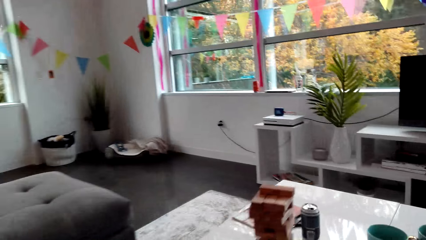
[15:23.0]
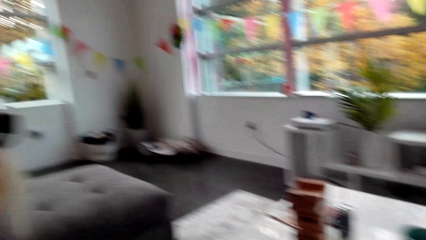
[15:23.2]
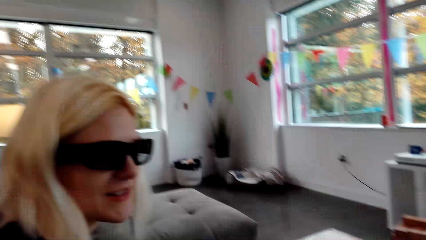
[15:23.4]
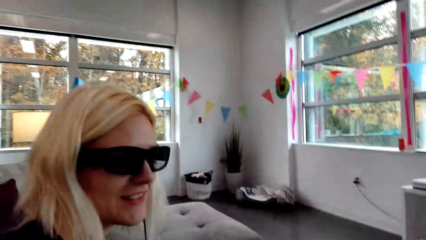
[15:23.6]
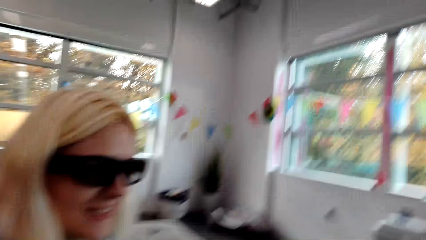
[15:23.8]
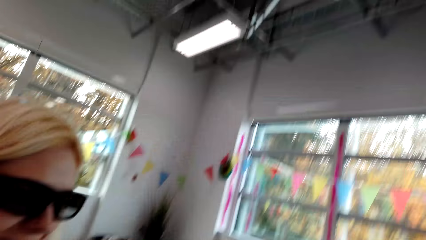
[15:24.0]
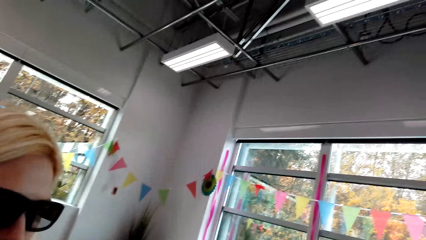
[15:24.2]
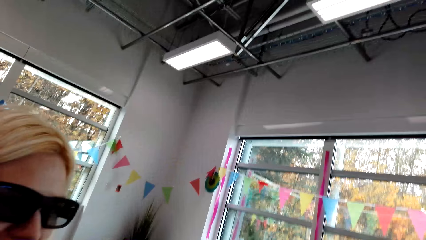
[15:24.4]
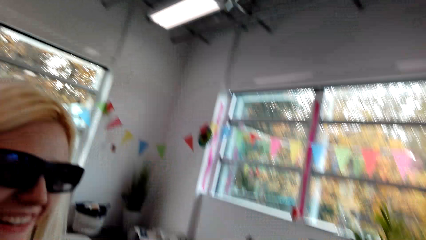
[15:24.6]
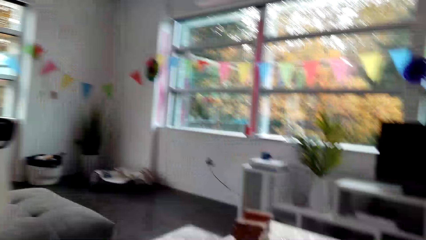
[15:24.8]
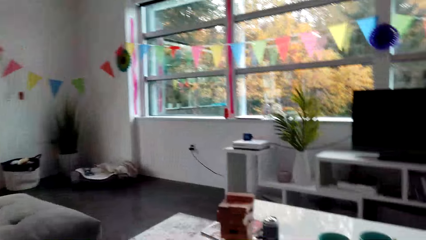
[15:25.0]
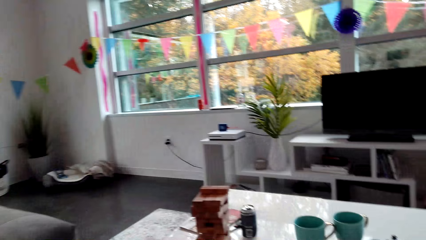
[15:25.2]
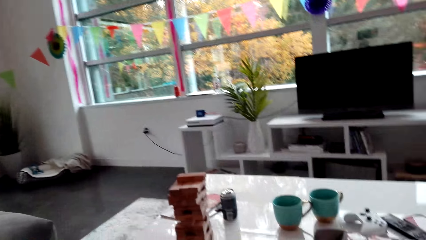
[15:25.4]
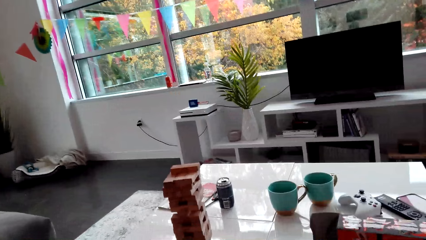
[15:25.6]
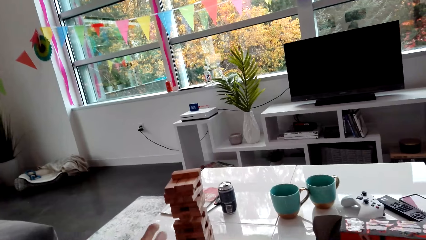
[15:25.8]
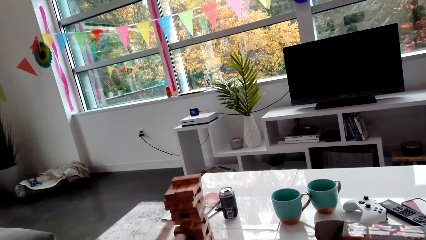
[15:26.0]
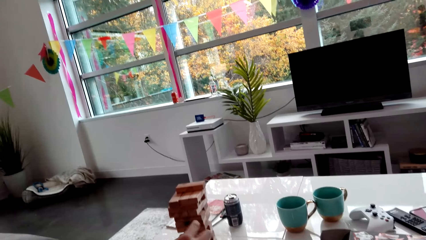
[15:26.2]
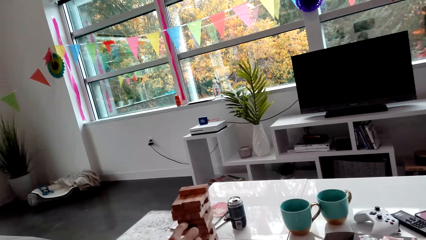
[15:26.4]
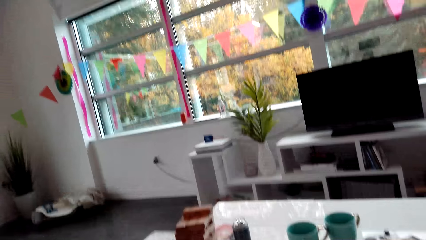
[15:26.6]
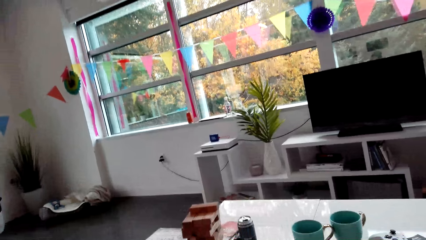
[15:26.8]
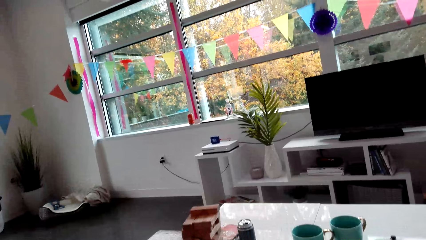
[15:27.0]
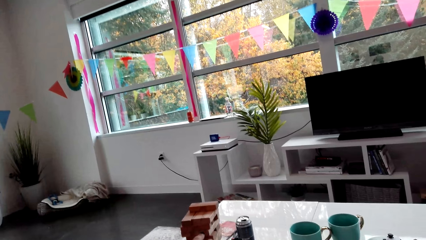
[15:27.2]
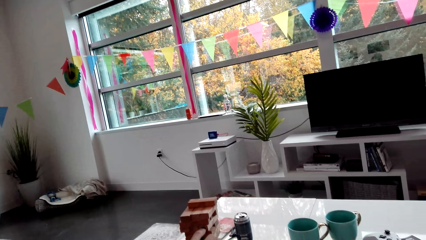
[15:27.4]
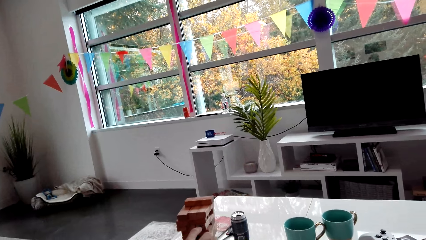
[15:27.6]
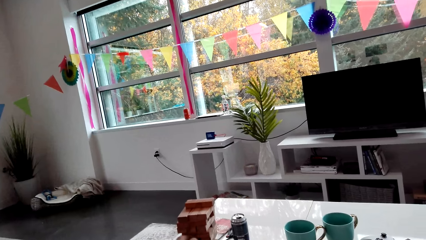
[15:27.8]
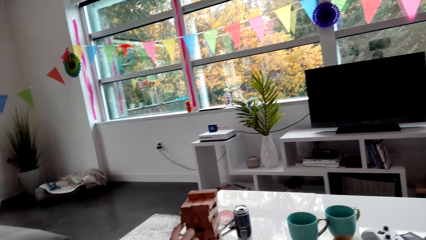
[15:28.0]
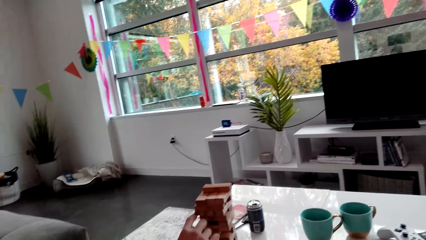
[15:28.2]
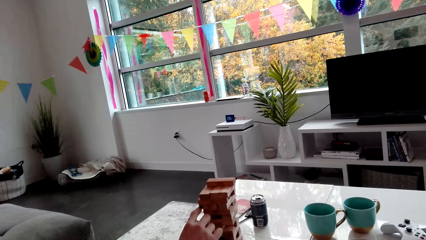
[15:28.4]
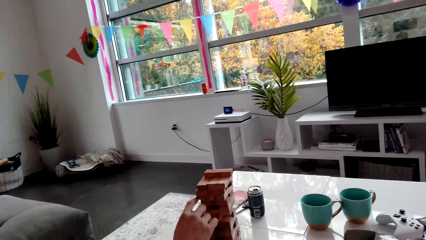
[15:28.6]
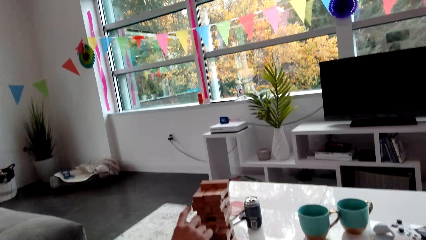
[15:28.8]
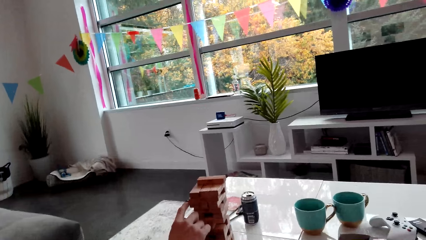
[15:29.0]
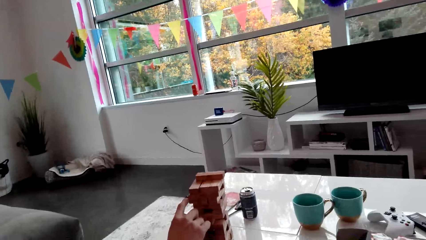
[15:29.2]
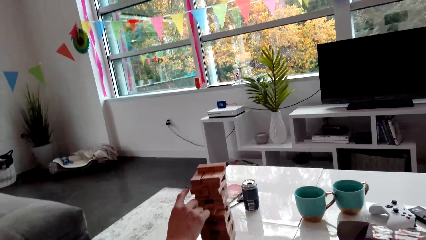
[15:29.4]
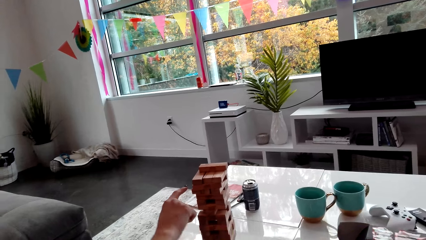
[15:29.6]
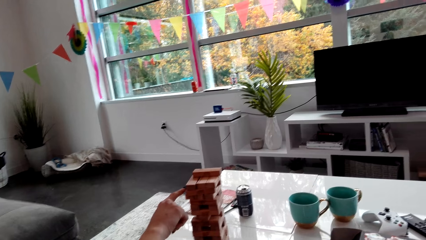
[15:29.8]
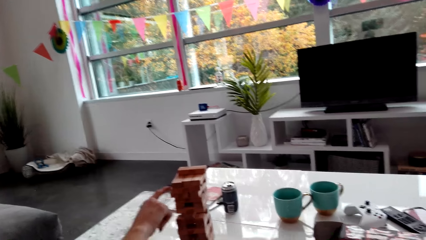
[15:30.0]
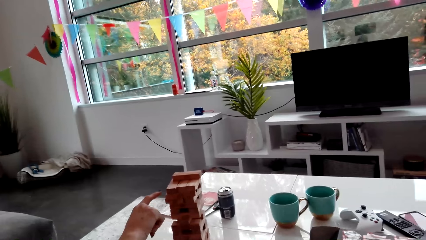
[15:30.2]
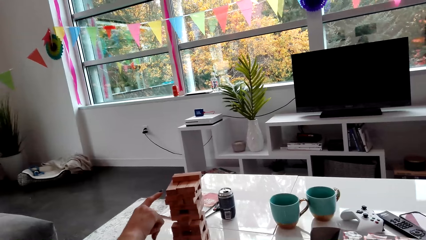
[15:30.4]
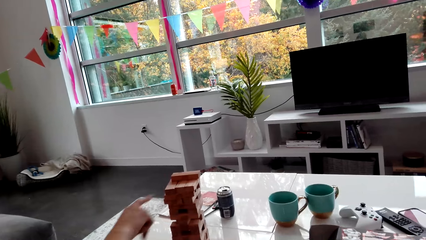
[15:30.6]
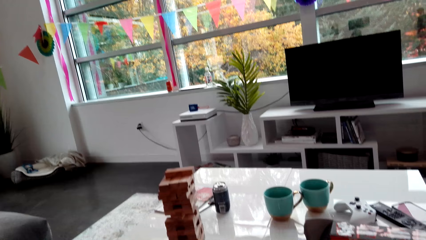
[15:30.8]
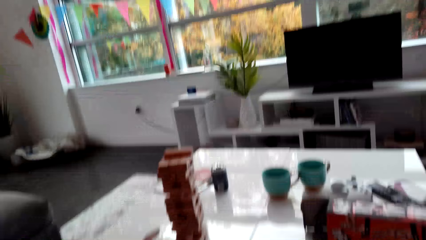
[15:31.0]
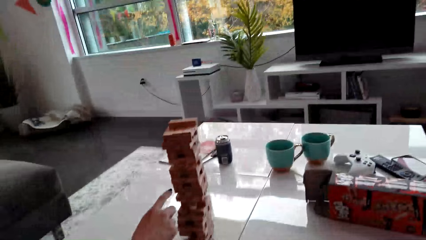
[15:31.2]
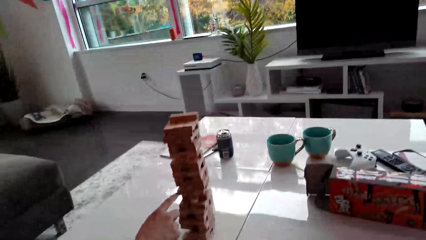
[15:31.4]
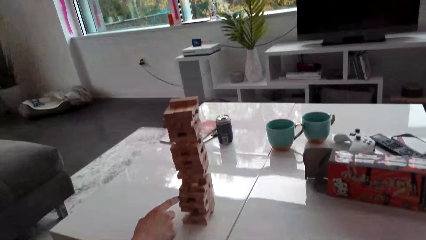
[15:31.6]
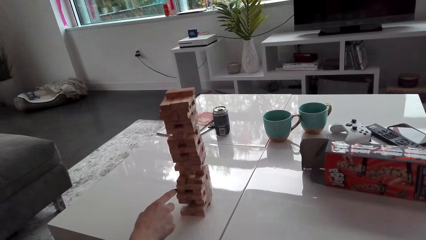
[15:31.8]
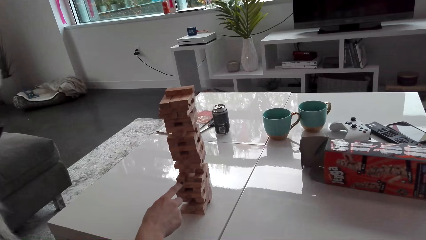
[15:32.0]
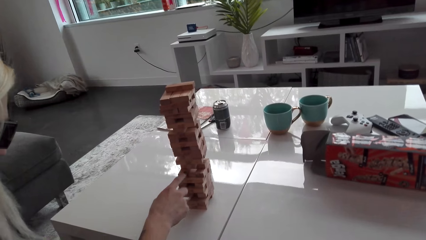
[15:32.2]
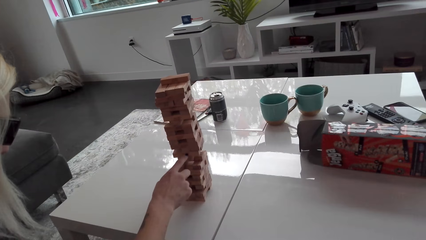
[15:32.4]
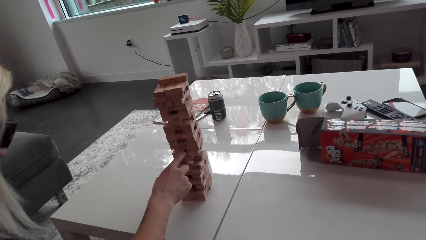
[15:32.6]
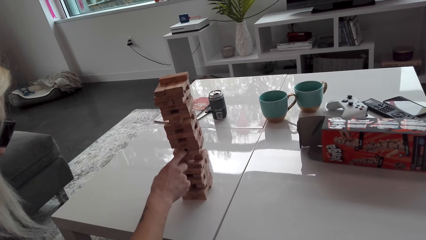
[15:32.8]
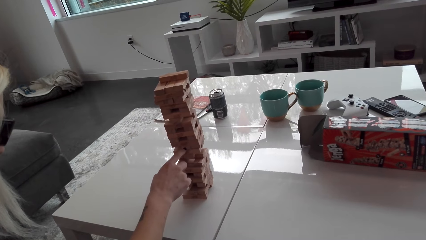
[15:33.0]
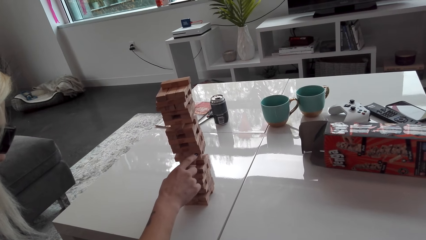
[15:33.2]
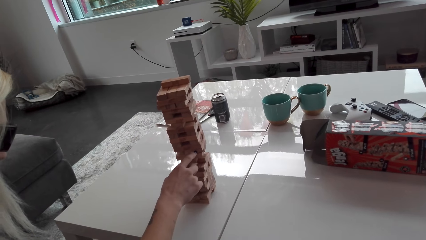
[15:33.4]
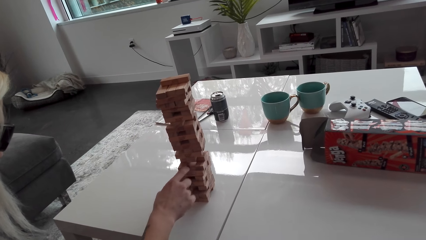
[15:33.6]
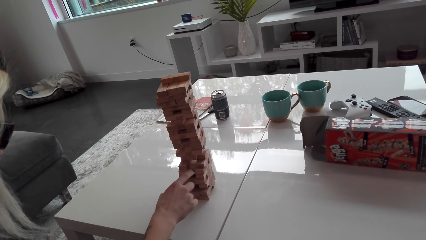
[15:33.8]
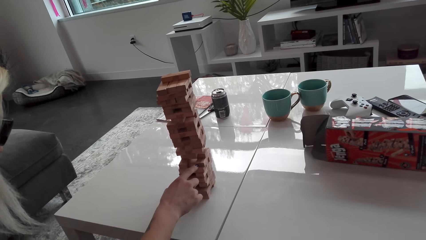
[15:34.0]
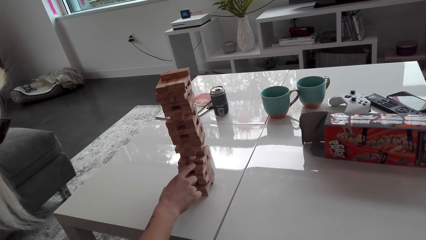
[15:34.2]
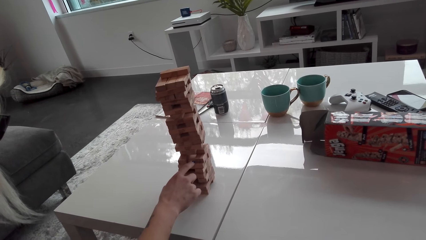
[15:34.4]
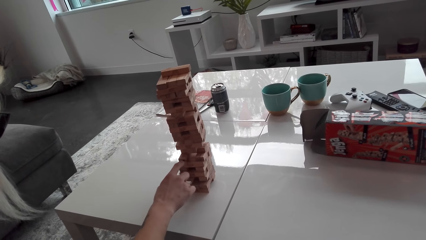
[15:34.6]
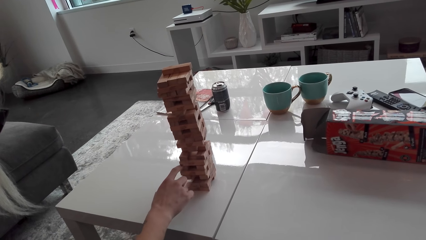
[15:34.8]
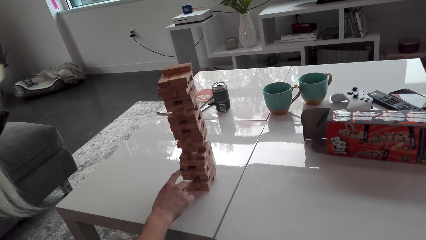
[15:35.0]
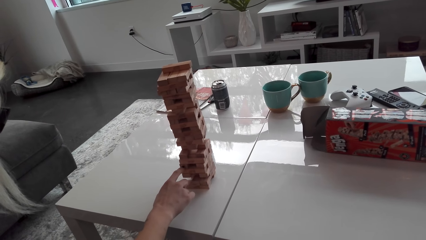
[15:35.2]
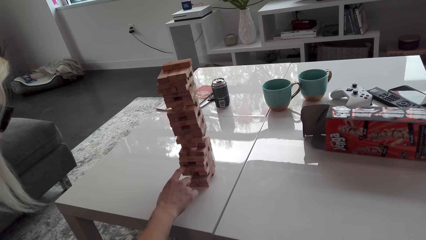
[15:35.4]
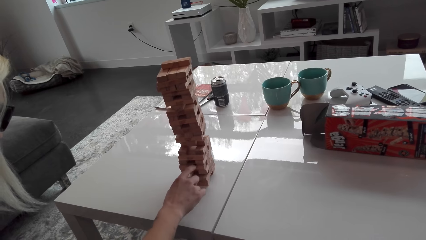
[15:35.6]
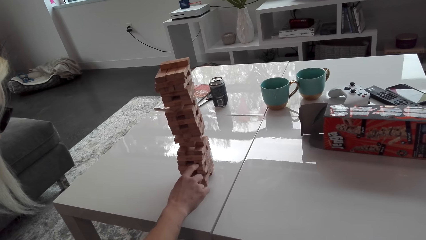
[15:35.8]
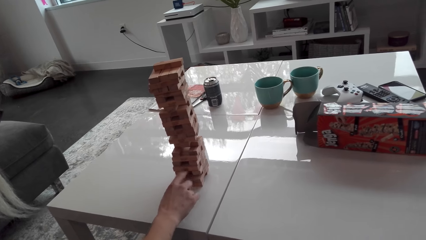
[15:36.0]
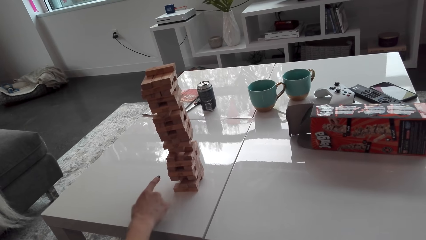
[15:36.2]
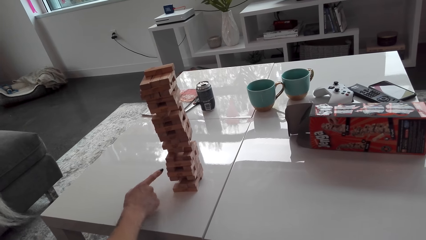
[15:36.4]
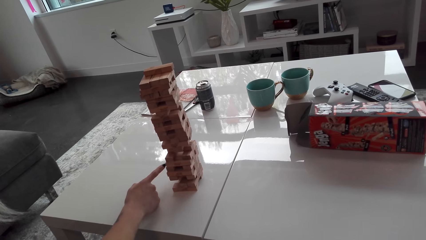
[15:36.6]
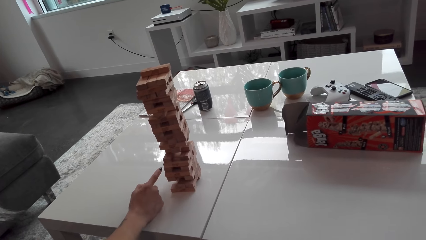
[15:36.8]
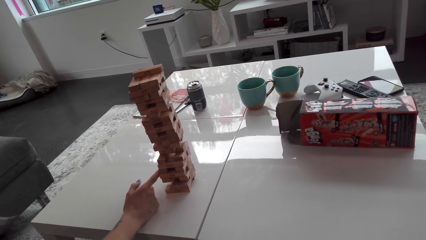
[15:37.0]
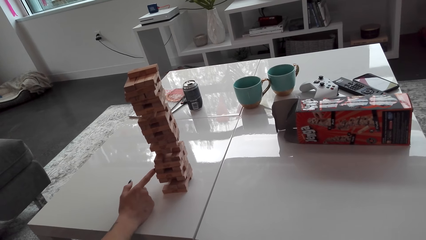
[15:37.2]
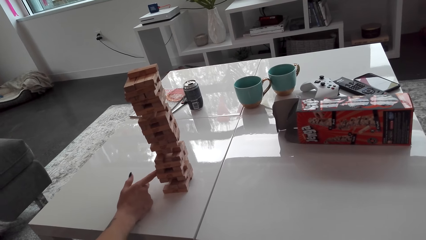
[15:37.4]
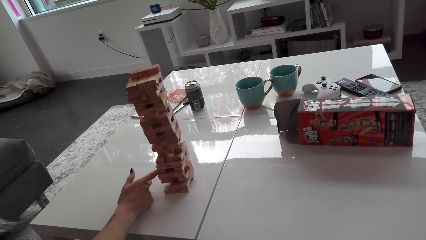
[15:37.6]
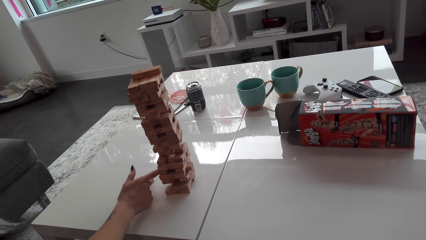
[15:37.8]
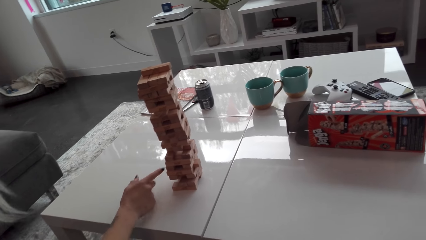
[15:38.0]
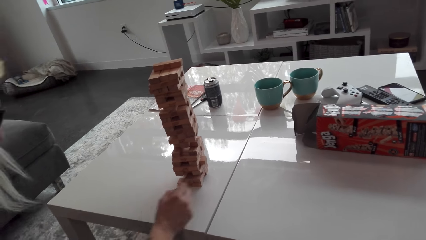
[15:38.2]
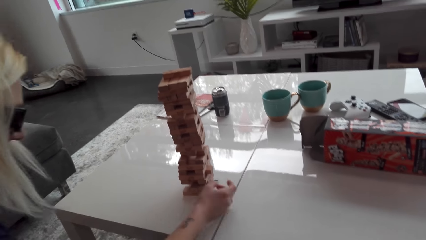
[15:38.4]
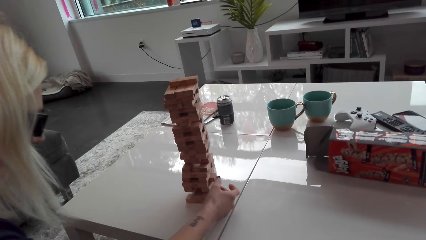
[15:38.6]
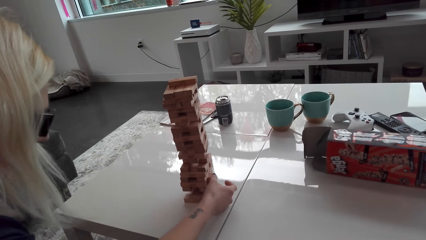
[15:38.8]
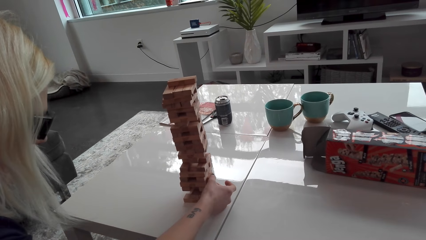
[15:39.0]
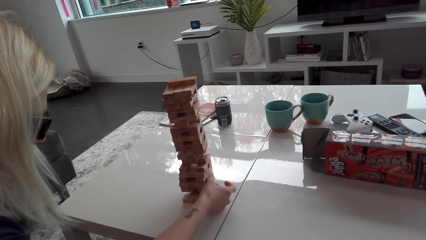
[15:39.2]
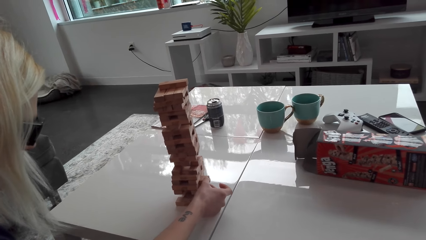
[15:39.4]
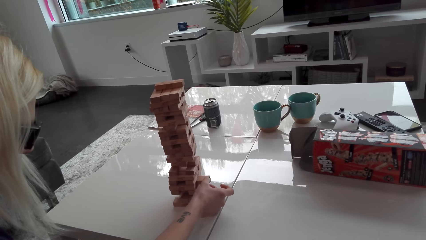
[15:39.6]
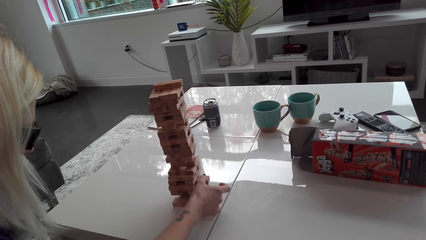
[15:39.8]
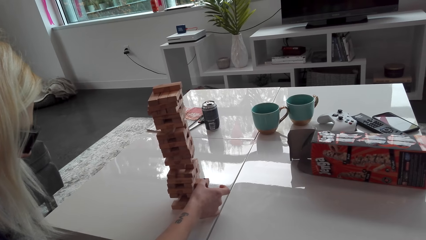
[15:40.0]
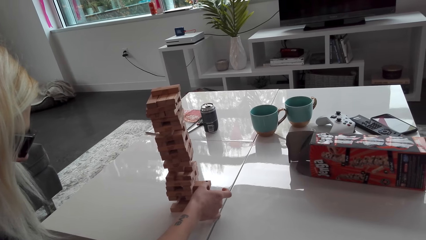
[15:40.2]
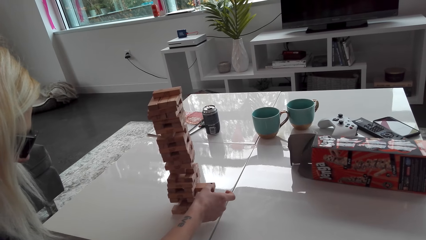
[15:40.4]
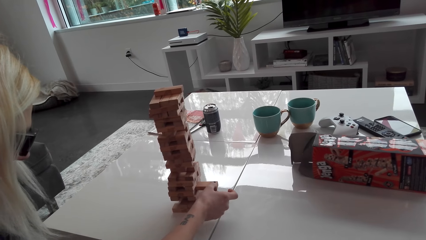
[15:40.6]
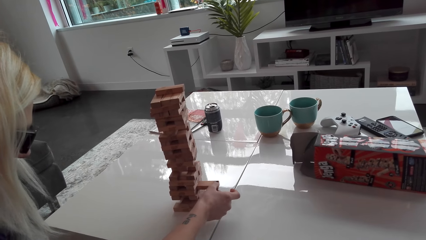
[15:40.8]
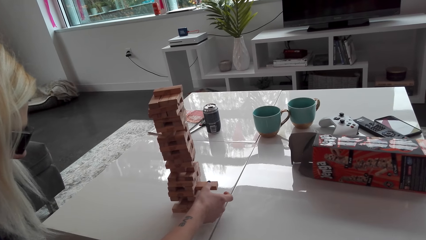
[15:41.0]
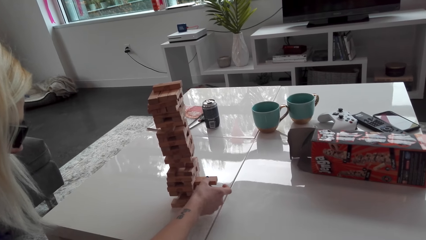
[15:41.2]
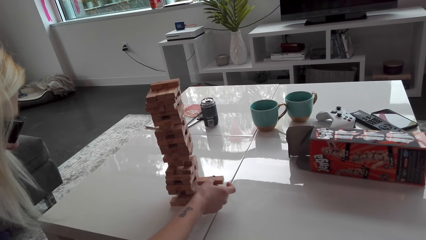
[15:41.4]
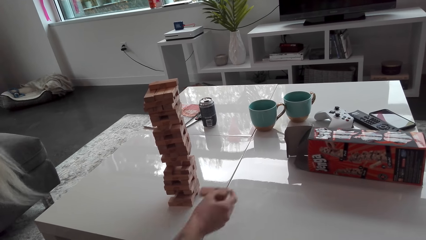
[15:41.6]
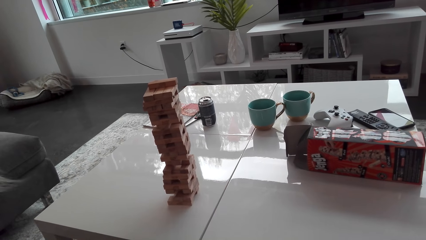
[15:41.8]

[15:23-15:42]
The camera wearer talks to a woman. They look around. The woman plays the jenga game. The woman pushes jenga pieces. The woman pulls a jenga piece.
